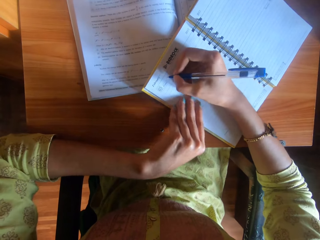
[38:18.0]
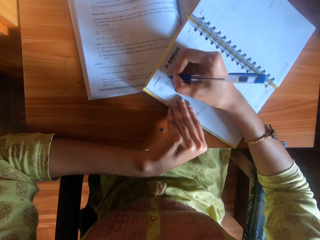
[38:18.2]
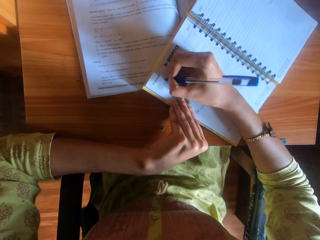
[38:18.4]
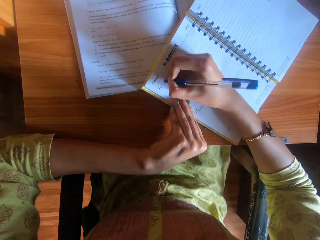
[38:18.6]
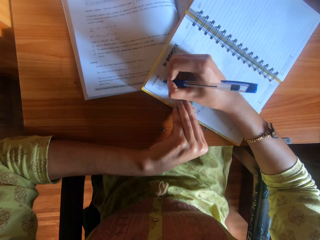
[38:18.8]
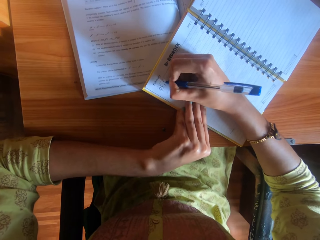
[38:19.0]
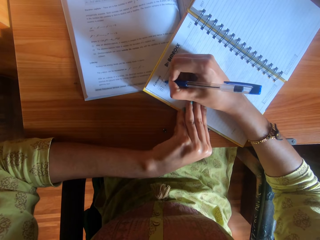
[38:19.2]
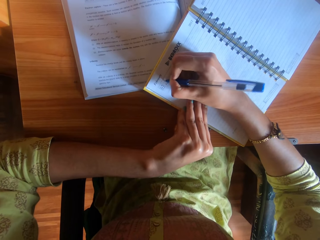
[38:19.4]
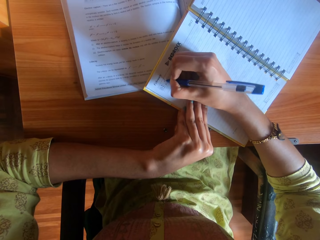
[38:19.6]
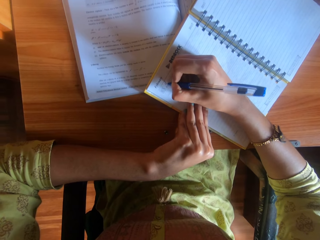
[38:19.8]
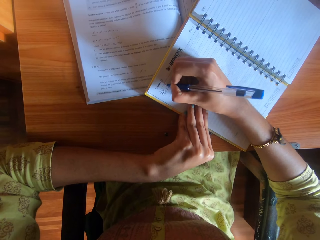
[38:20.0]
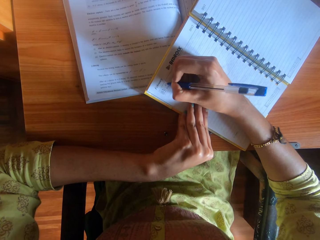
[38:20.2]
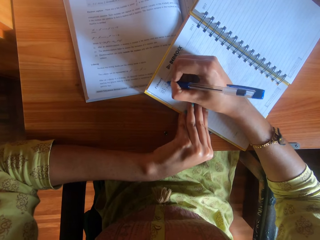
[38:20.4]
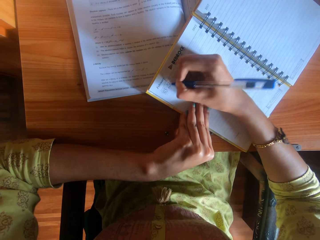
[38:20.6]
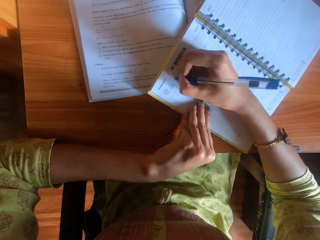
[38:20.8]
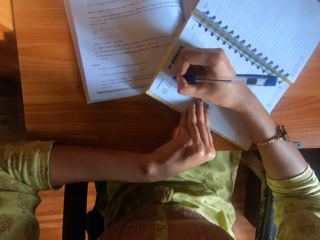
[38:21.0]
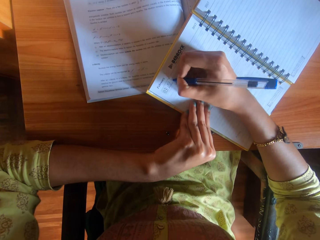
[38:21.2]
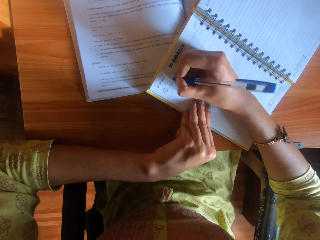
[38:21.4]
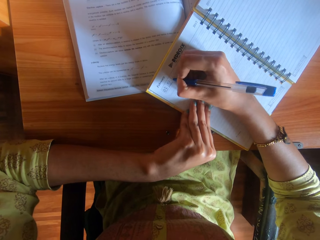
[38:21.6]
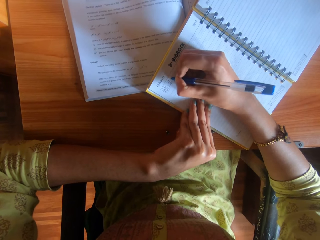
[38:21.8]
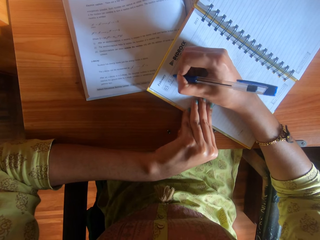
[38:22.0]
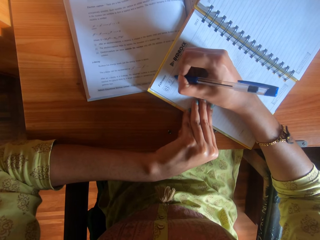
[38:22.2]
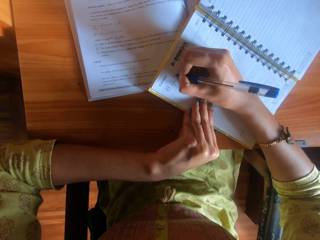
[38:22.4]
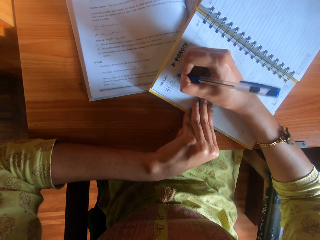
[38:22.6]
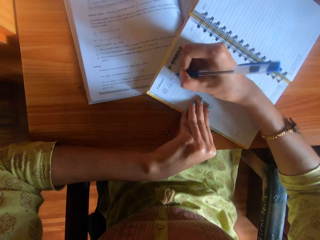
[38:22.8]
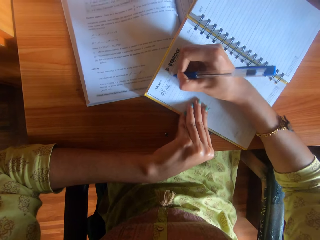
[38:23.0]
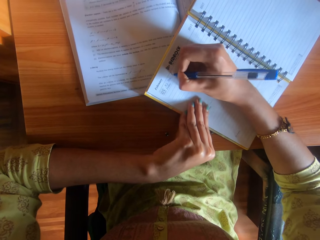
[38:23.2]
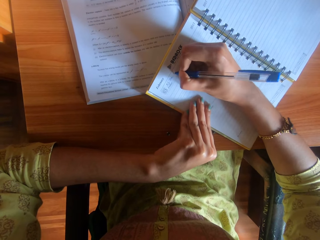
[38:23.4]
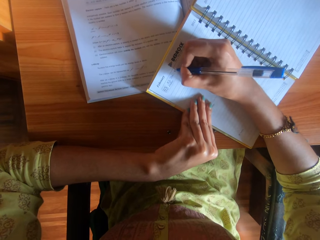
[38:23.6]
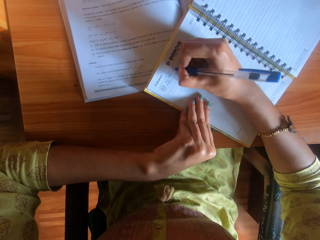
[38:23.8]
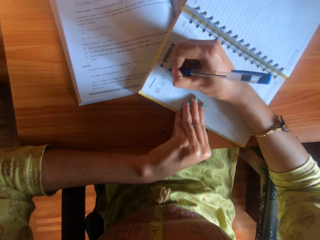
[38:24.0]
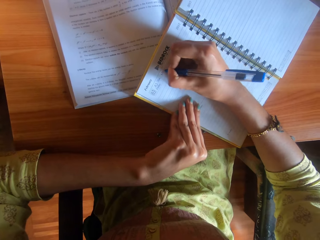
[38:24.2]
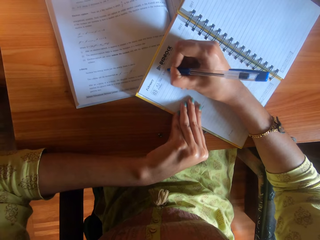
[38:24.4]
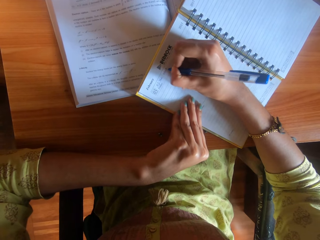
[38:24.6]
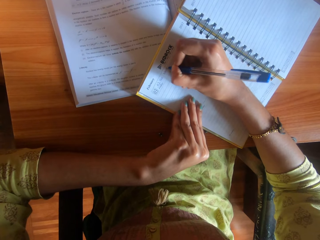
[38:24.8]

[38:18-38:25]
The camera wearer writes on the book on the table with the pen in her right hand.

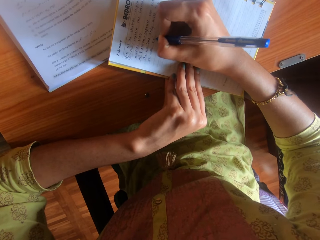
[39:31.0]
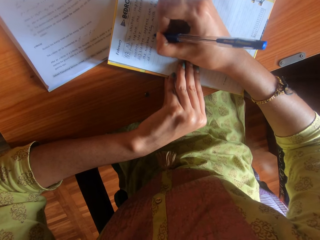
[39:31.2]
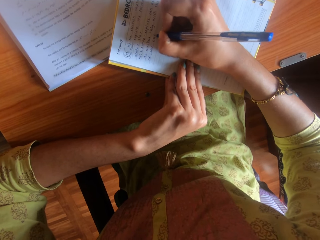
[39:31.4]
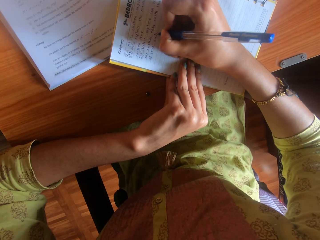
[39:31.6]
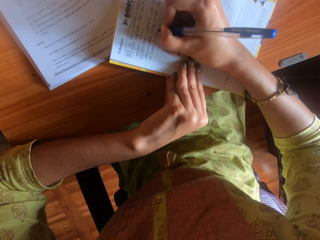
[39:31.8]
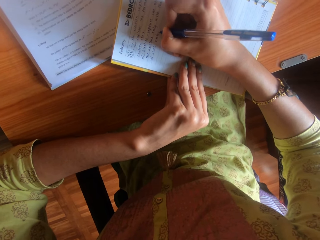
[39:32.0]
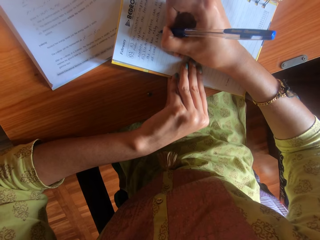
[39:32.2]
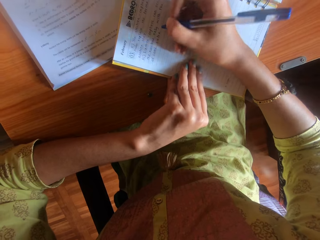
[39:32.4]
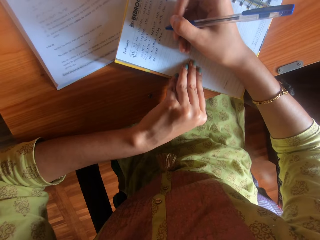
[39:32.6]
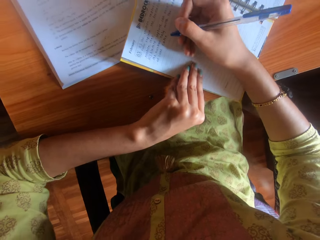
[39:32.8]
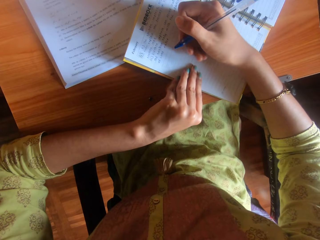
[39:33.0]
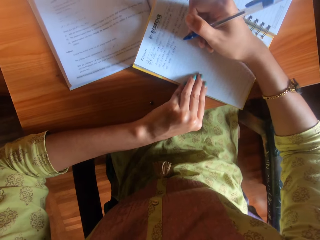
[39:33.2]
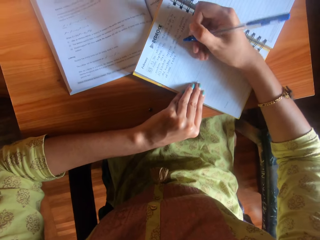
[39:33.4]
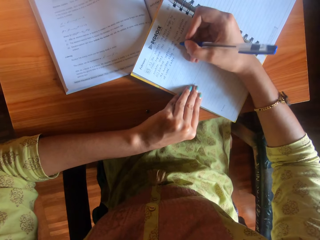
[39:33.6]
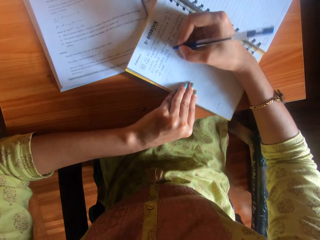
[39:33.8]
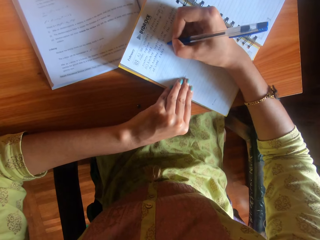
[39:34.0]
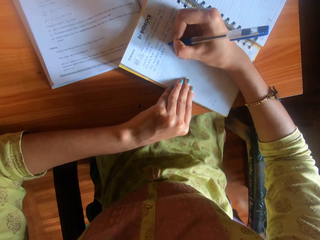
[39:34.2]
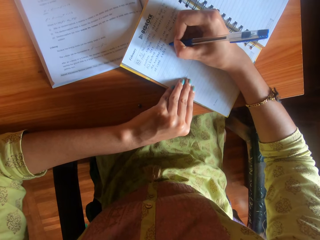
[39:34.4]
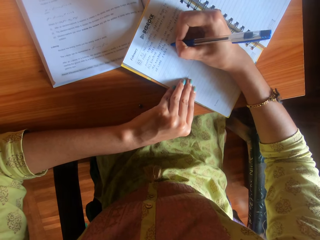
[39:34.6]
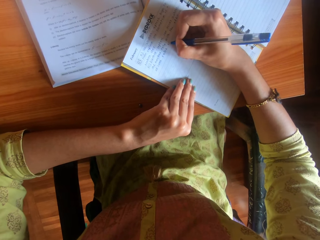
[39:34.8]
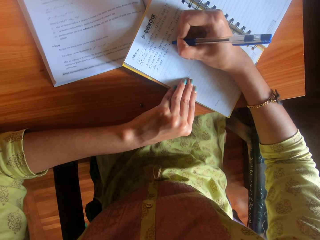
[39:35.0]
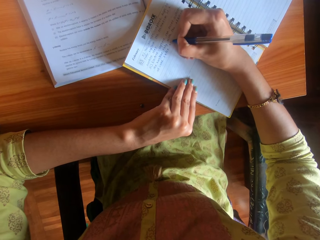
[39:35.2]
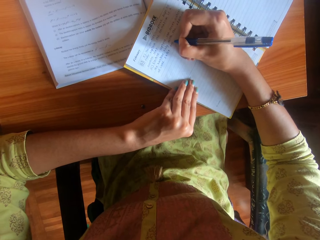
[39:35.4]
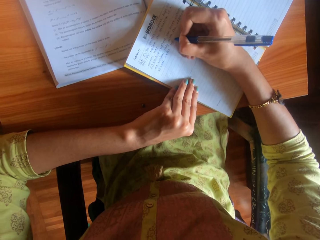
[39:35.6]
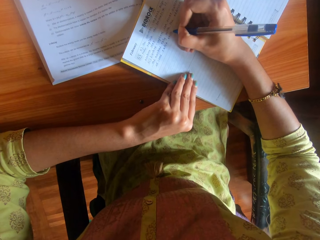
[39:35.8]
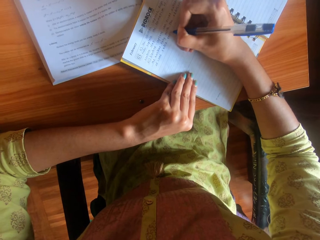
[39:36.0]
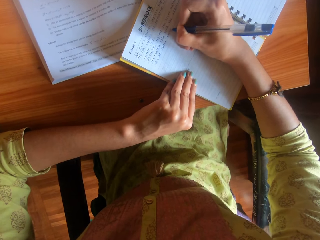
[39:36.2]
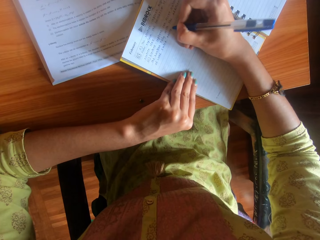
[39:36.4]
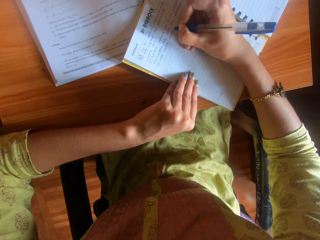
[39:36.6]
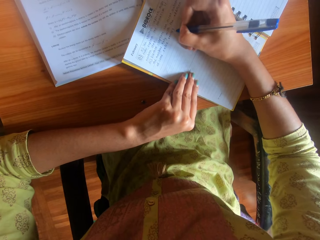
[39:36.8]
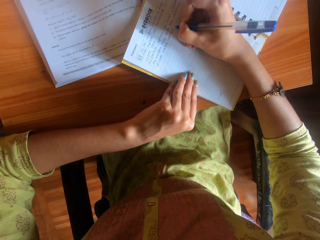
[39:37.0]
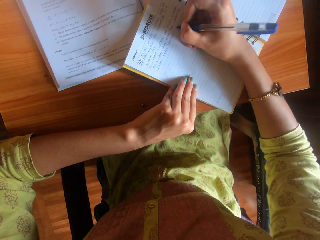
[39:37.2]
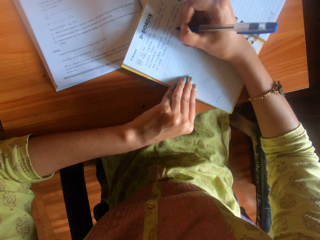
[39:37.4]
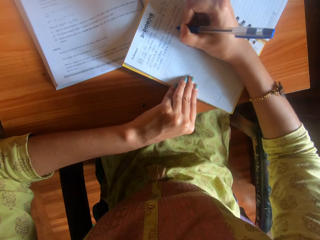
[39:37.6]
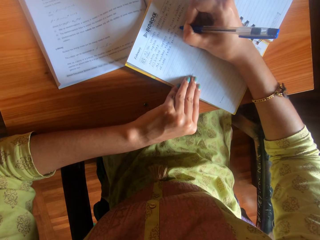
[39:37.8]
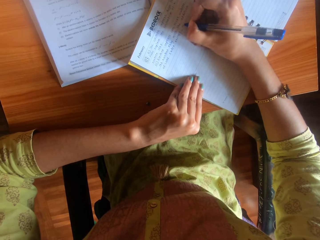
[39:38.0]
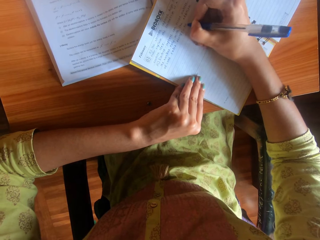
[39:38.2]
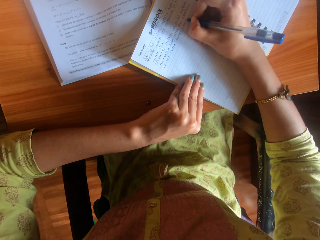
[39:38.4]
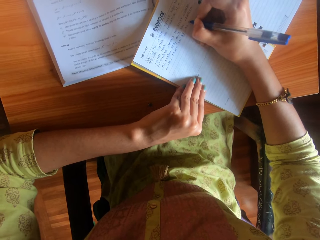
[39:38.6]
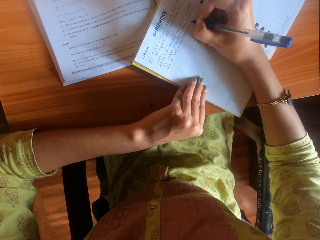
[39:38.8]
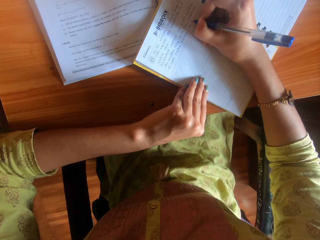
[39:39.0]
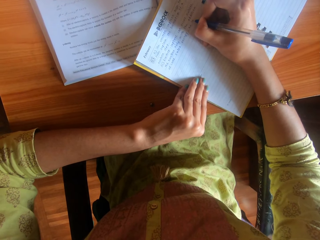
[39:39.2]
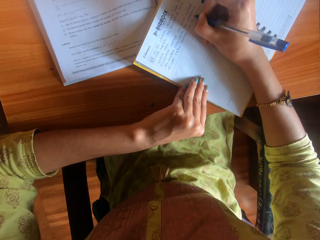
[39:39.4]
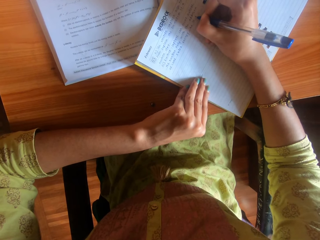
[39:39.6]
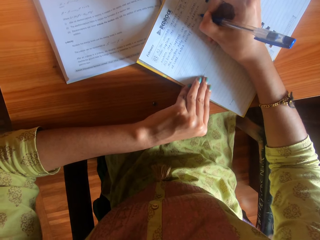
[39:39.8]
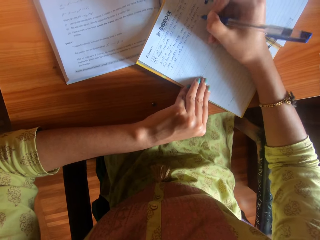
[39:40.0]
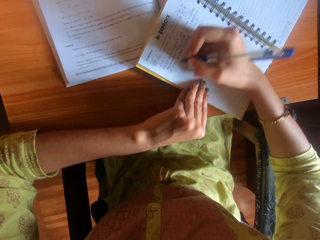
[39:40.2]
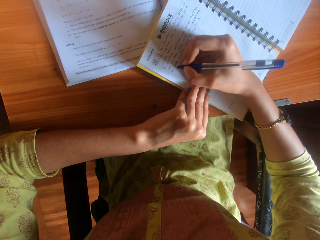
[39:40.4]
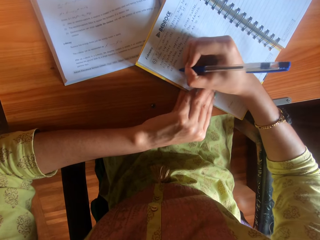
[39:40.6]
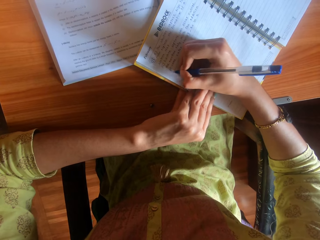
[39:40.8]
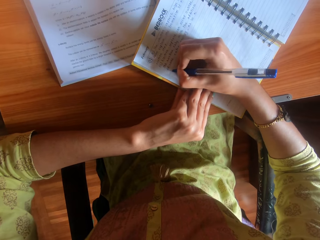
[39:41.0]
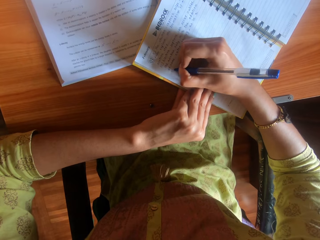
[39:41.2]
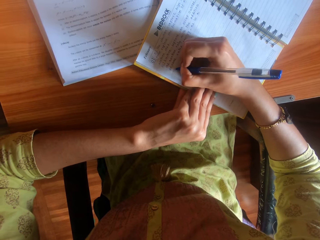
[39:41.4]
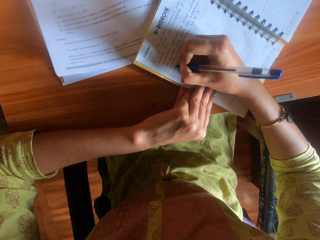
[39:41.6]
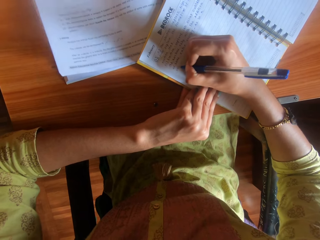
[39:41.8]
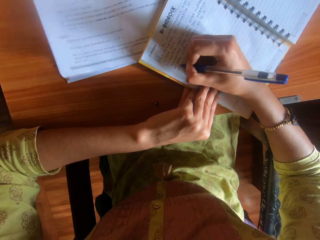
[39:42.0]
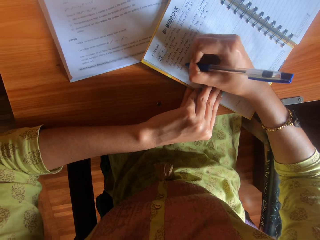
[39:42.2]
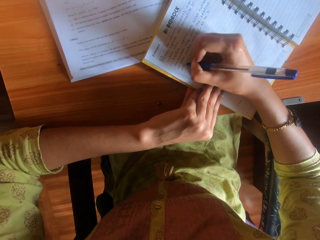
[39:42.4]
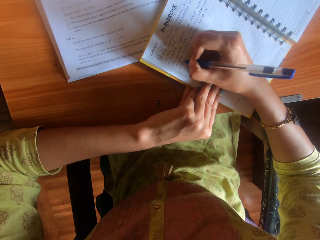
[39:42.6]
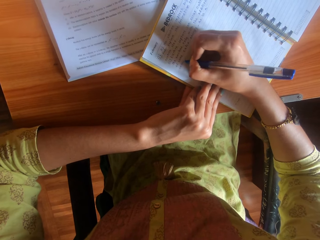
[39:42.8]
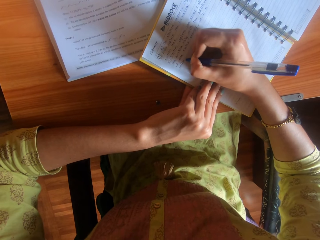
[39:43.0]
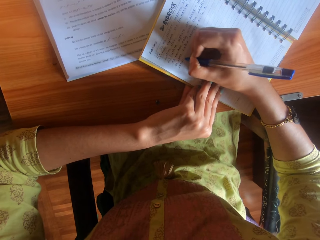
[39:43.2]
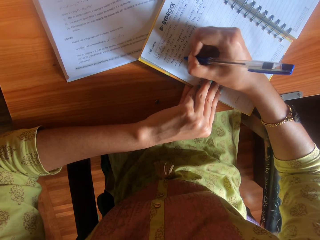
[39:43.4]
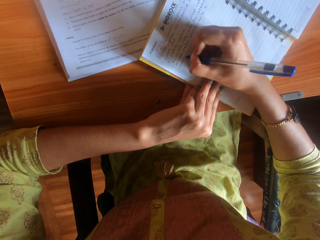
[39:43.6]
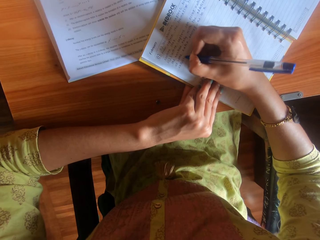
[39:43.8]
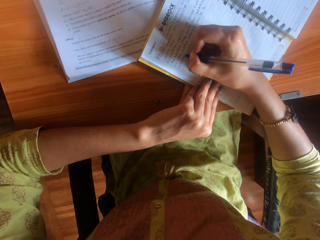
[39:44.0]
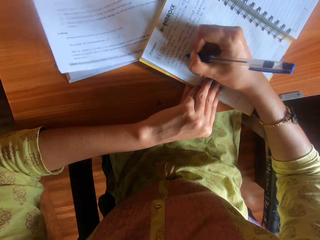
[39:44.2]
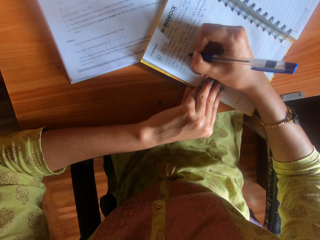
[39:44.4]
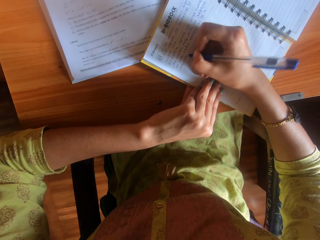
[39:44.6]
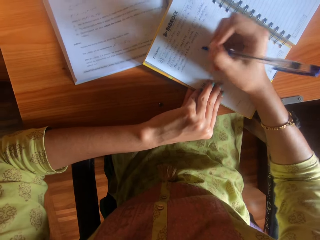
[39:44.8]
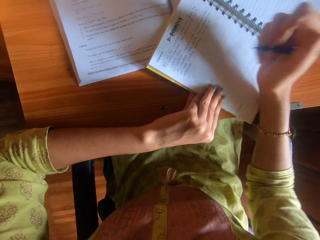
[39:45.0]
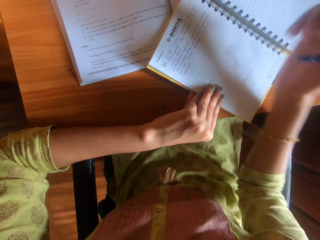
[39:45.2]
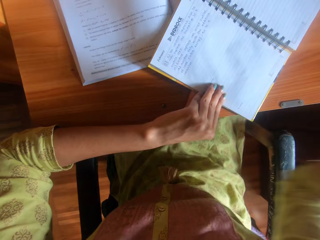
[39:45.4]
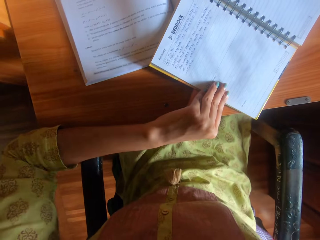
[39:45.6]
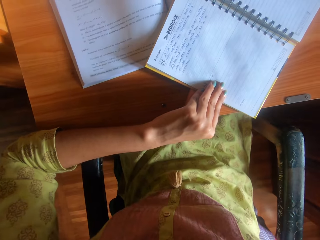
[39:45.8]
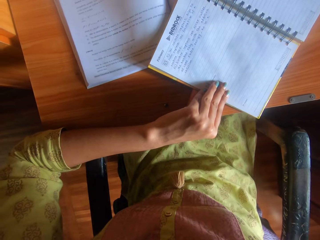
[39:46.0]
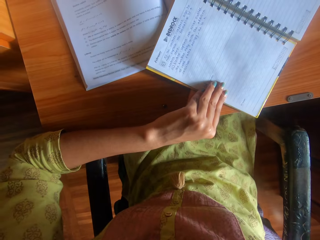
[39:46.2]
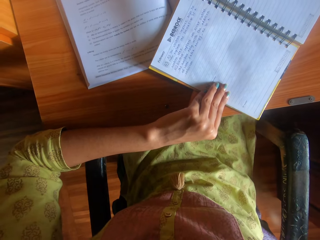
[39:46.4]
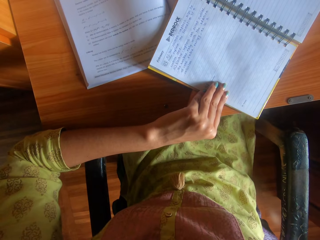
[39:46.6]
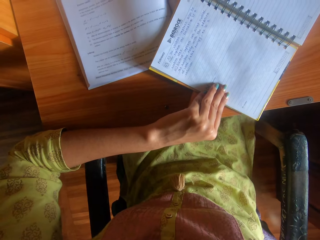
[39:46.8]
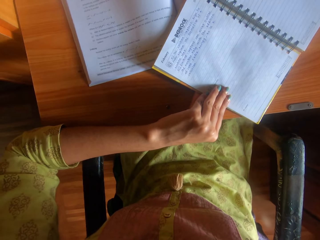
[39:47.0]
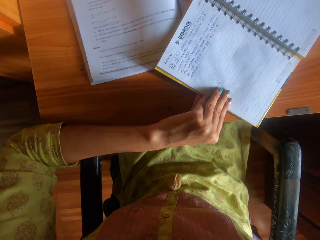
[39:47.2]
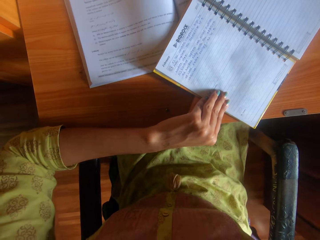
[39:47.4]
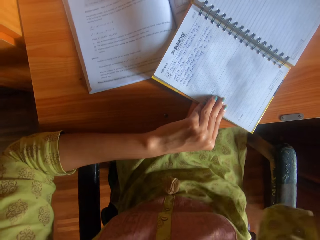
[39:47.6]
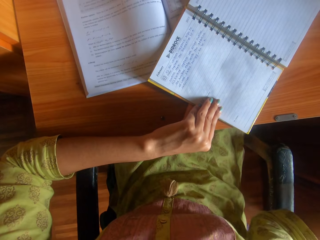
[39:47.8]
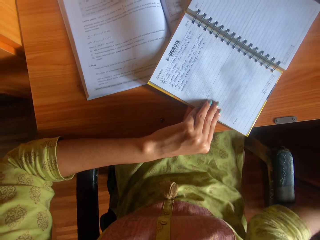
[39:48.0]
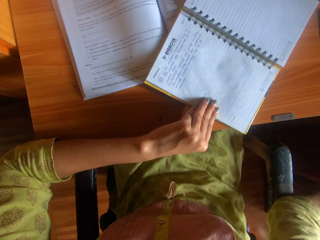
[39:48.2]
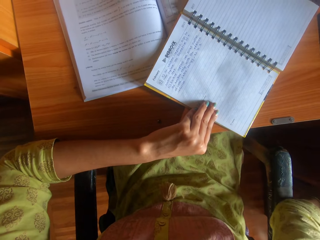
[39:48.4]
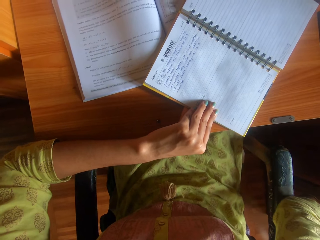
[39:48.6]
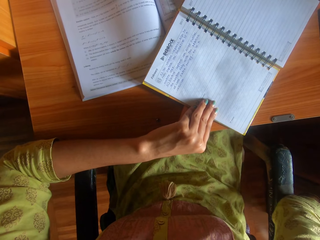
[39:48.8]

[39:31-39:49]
The camera wearer adjusts the book on the table with her left hand. She writes on the book on the table with the pen in her right hand. She adjusts a camera on her head with her right hand.
